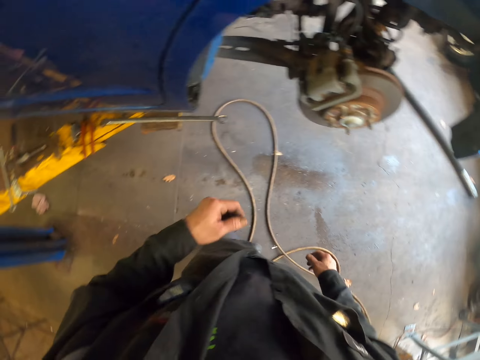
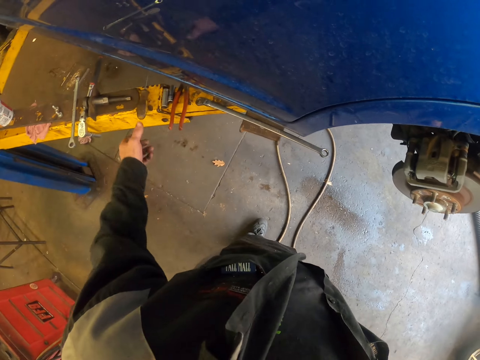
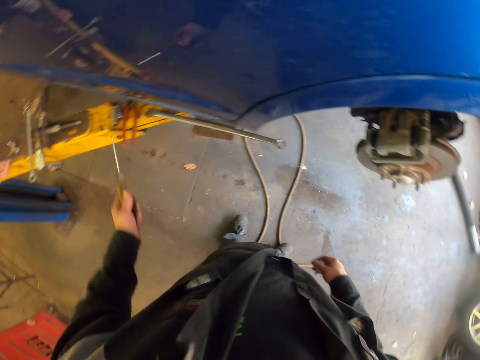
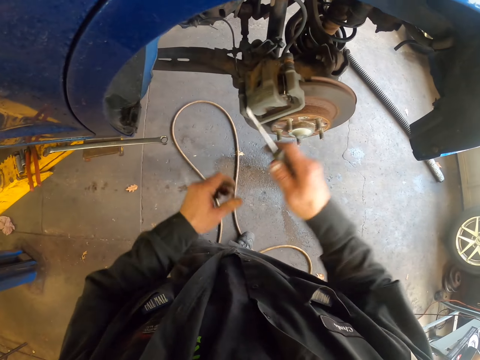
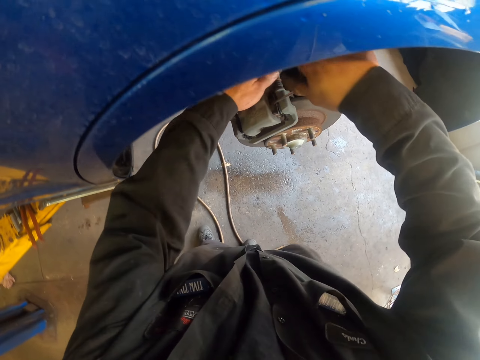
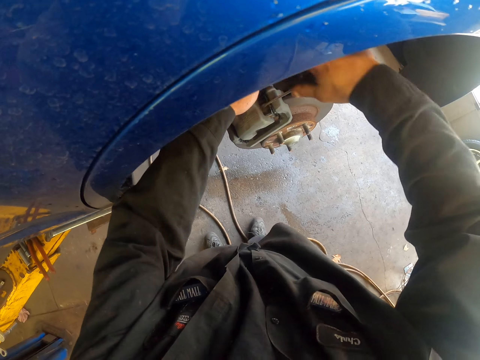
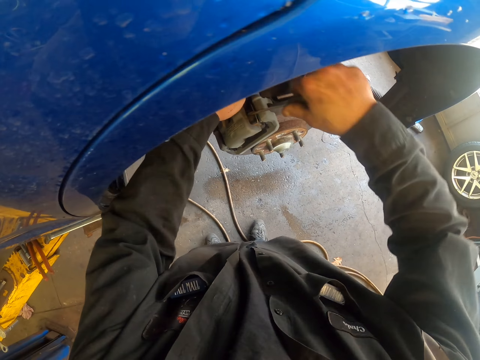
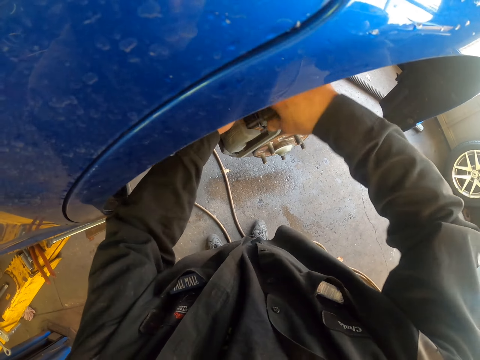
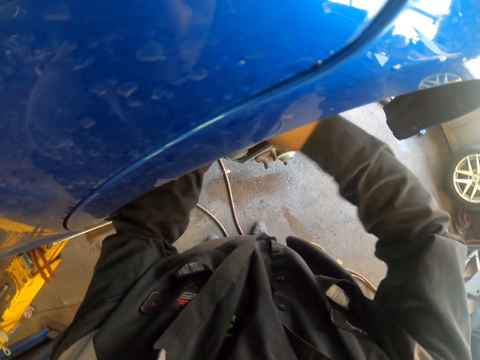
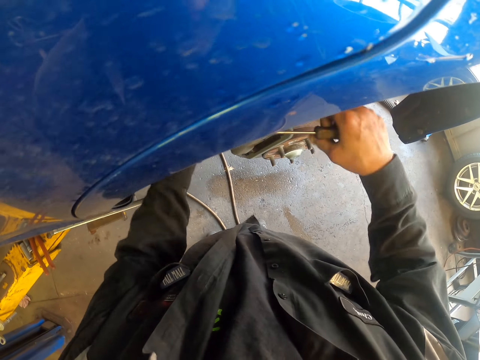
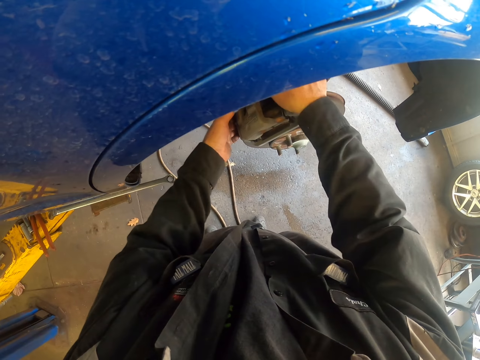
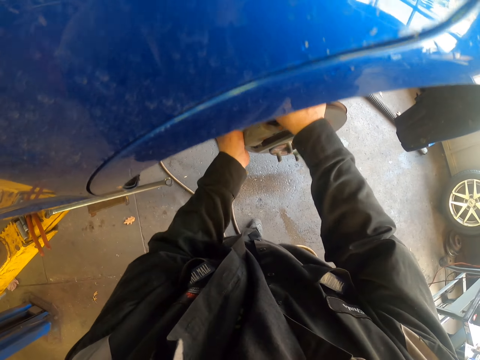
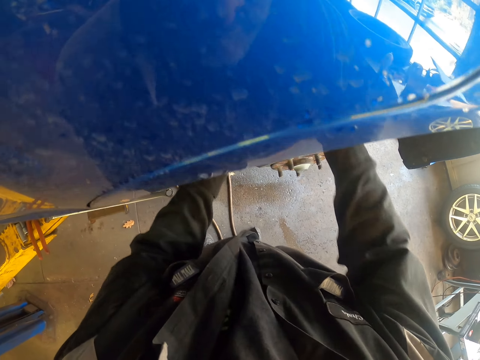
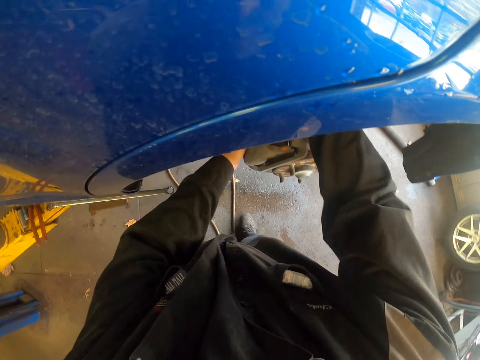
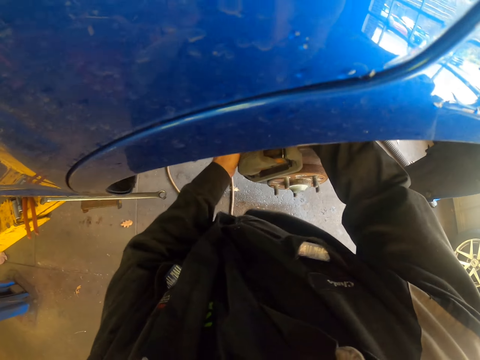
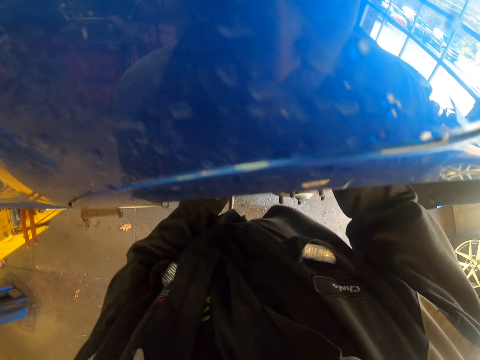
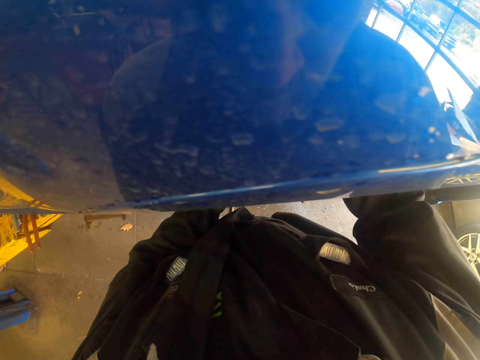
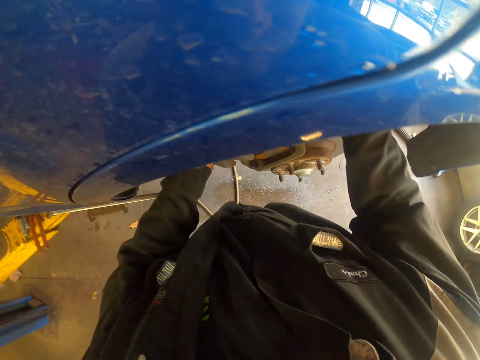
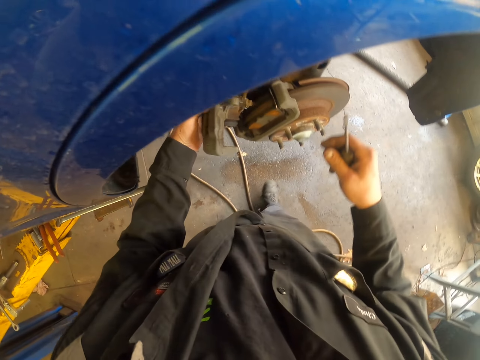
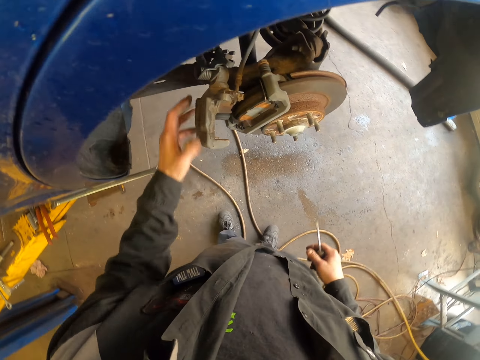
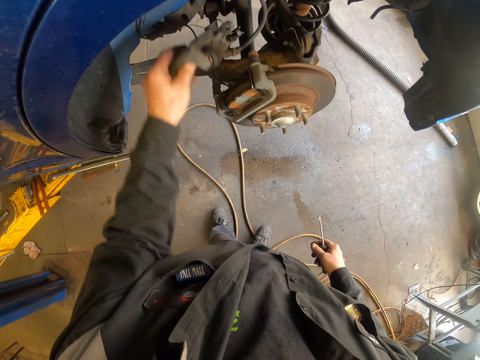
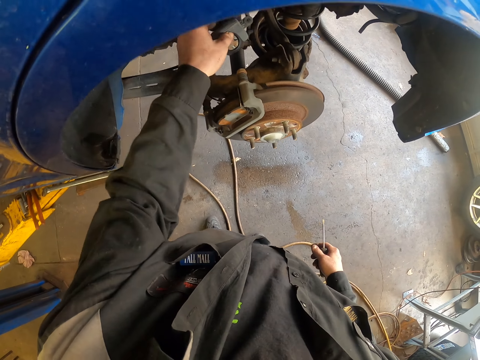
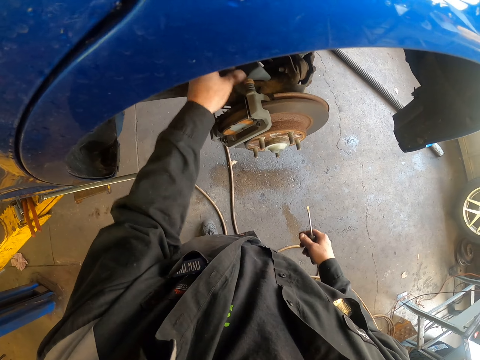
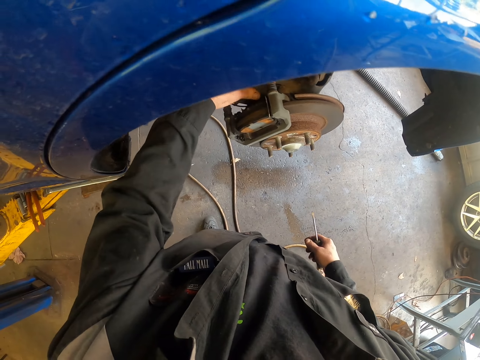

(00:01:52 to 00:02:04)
The camera wearer looks around. They pick the screwdriver on the car stand. They pick the screwdriver with the other hand. They remove a brake pad with the screwdriver. They remove the car caliper. They remove something from the wheel bearing system. They move an object.

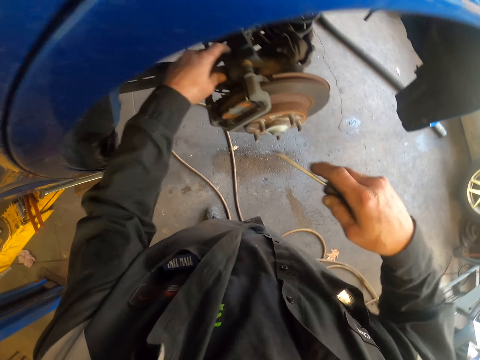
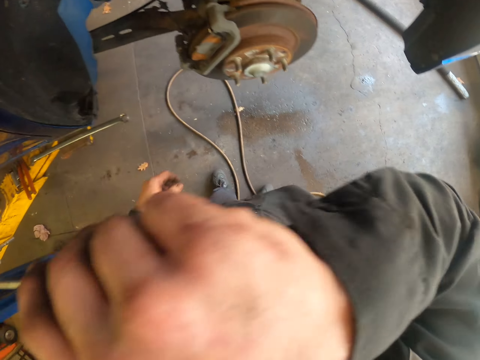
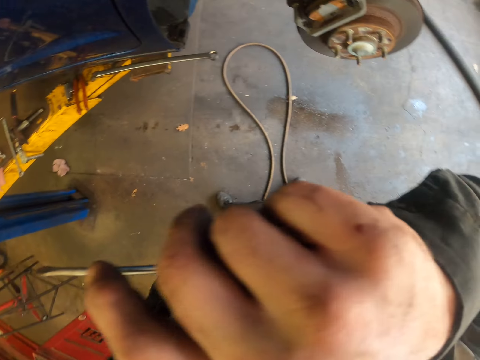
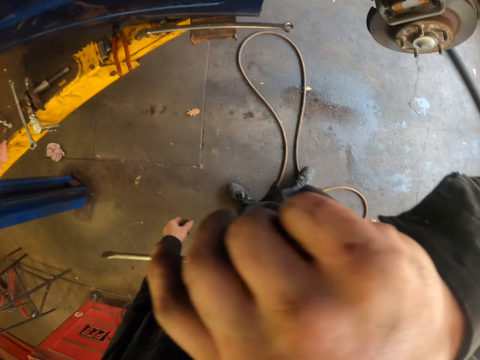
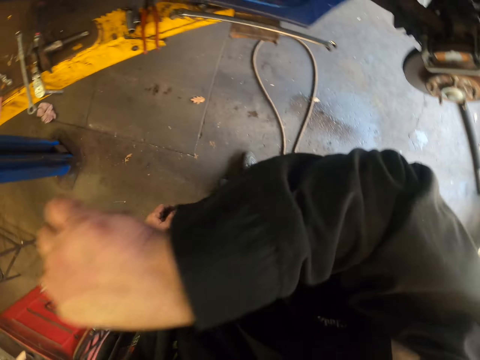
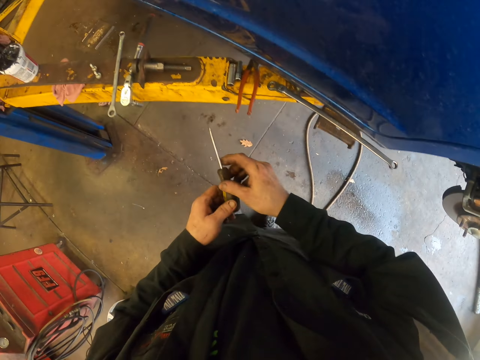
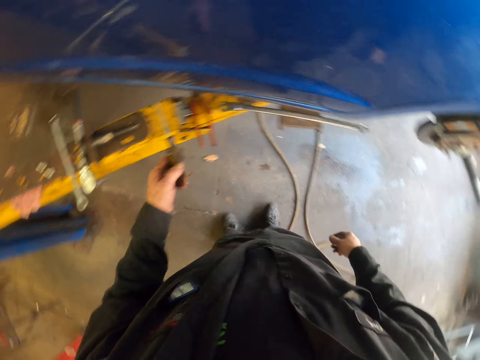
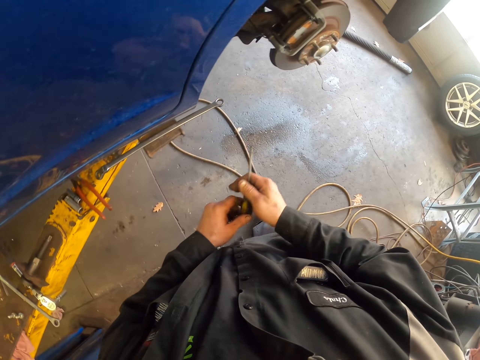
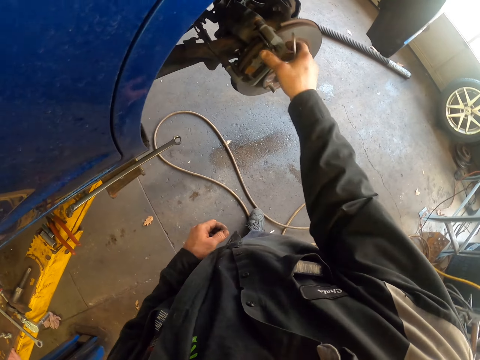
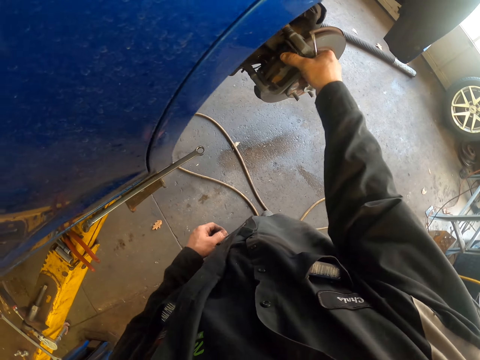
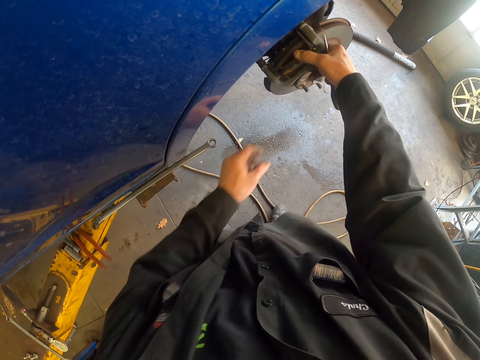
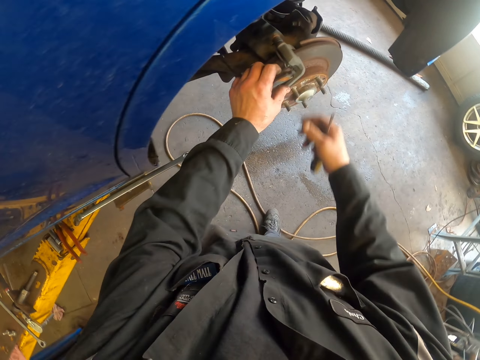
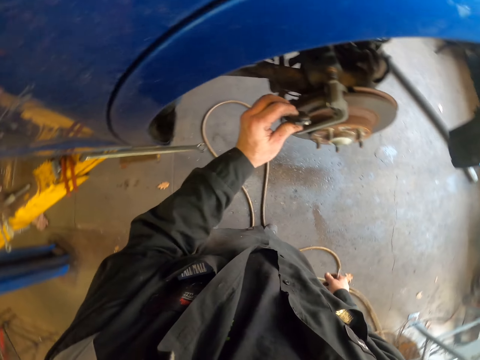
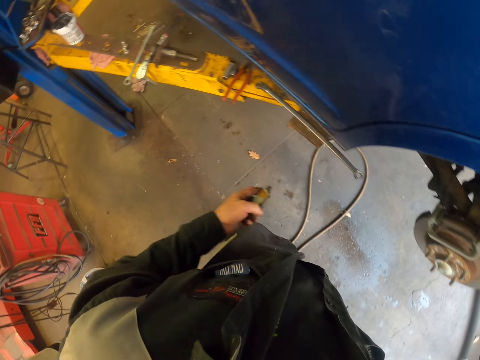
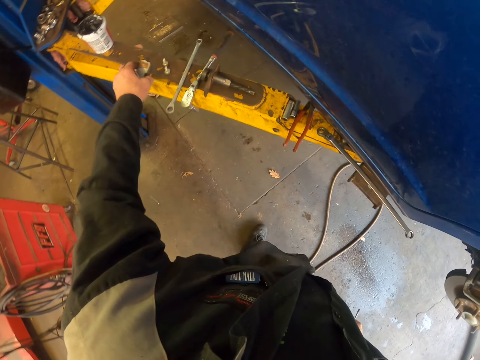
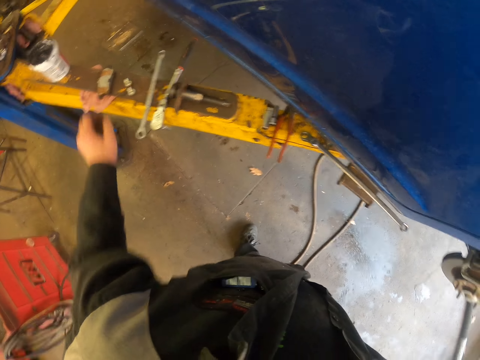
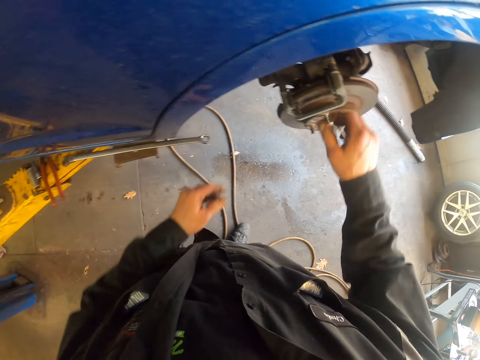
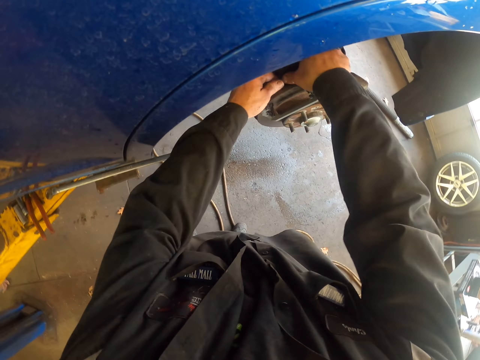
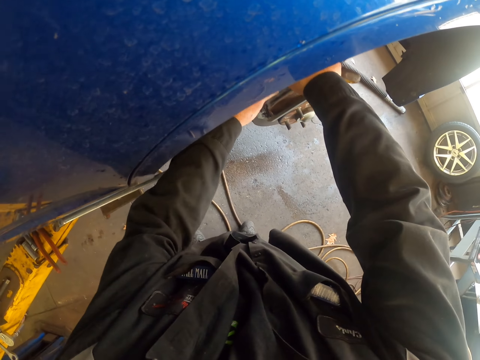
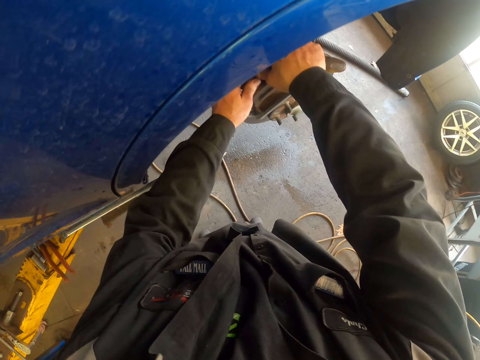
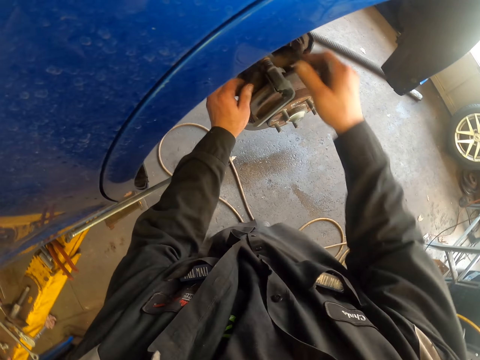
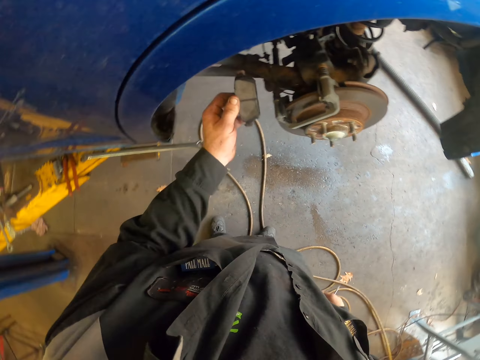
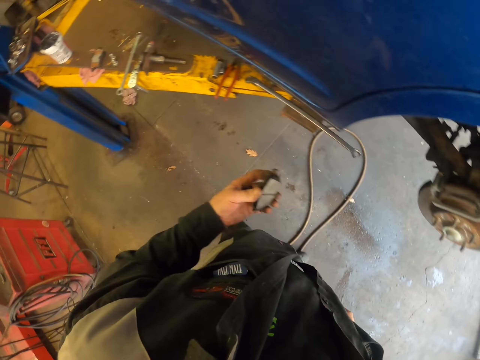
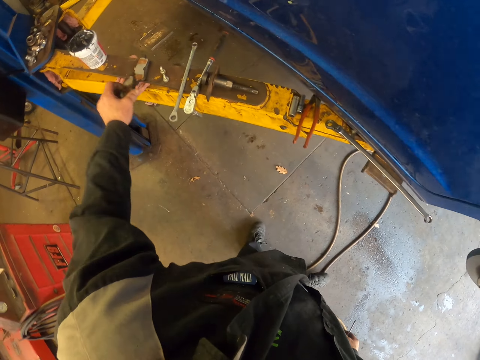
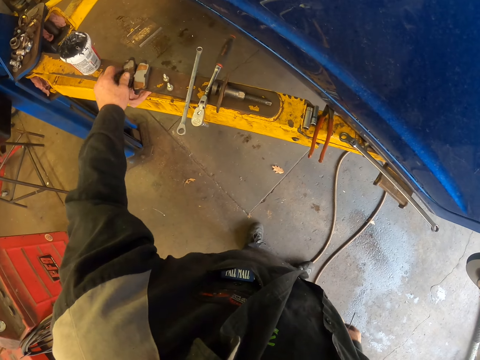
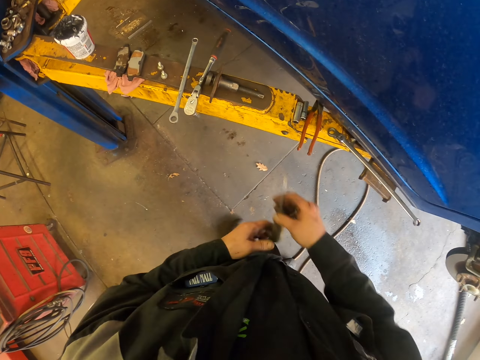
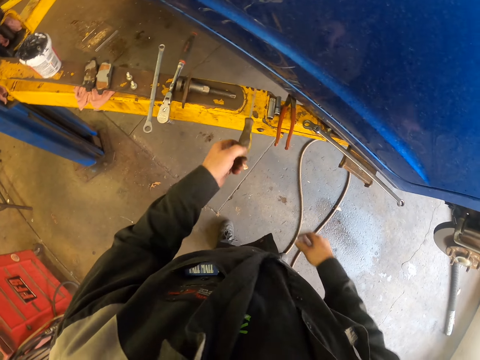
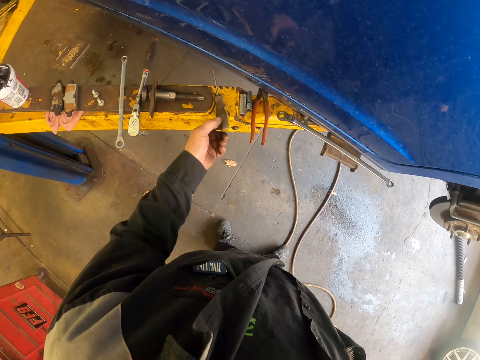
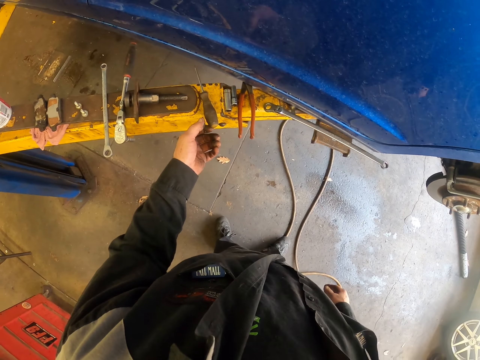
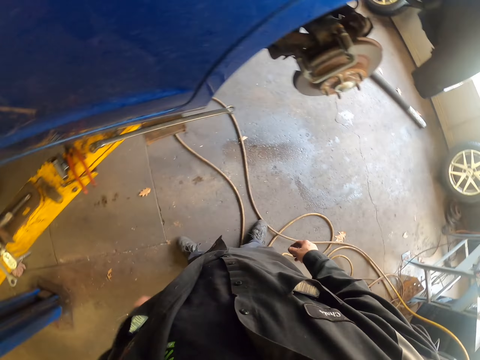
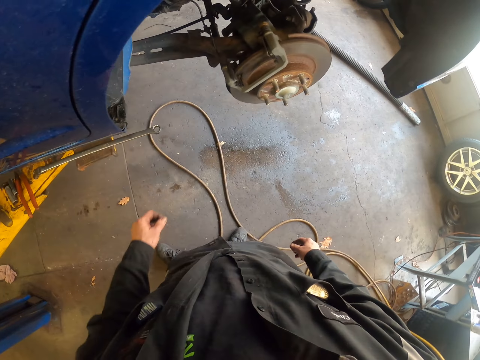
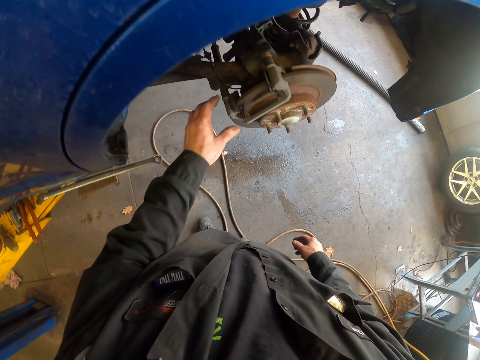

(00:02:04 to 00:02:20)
The camera wearer wipes their face with their hand. They move around. They pick a screwdriver with the other hand. They turn around. They pick the screwdriver with the other hand. They hold the brake pad. They remove the brake pad from the caliper. They turn around. They put the brake pad on the car stand. They turn around. They remove the brake pad from the caliper. They turn around. They put the brake pad on the car stand. They pick the screwdriver with the other hand. They put the screwdriver on the car stand. They turn around.
